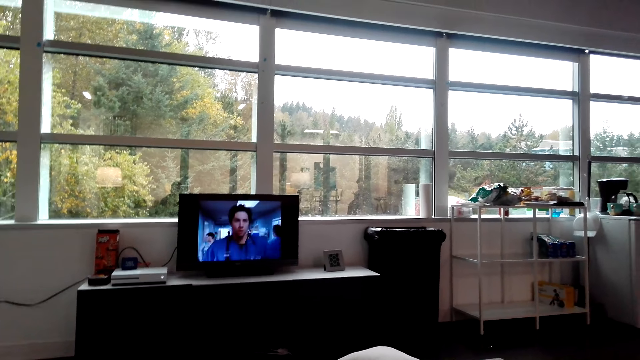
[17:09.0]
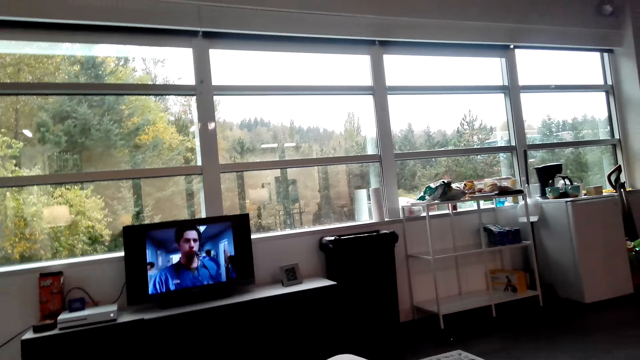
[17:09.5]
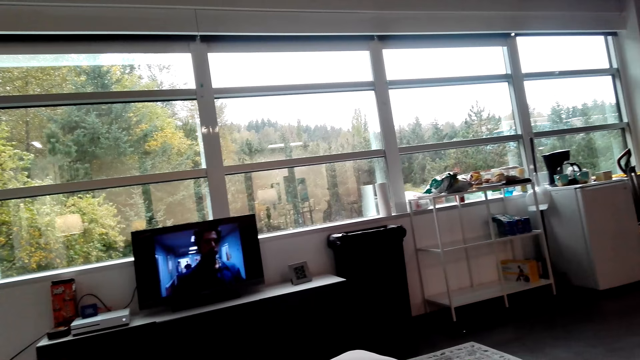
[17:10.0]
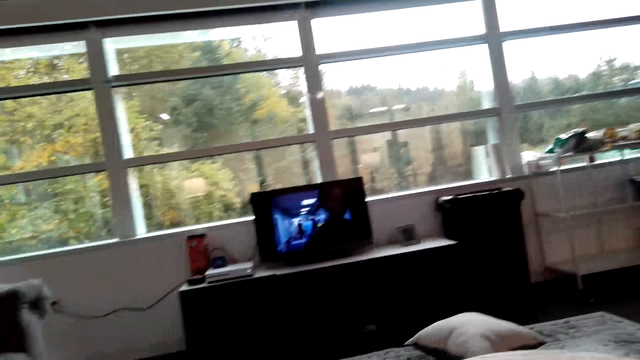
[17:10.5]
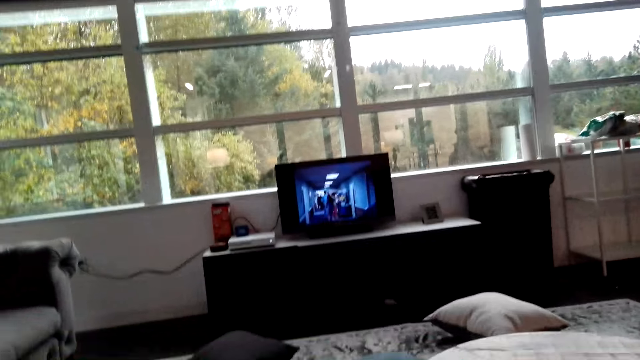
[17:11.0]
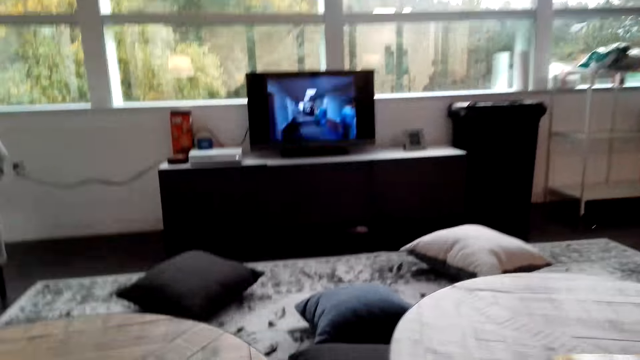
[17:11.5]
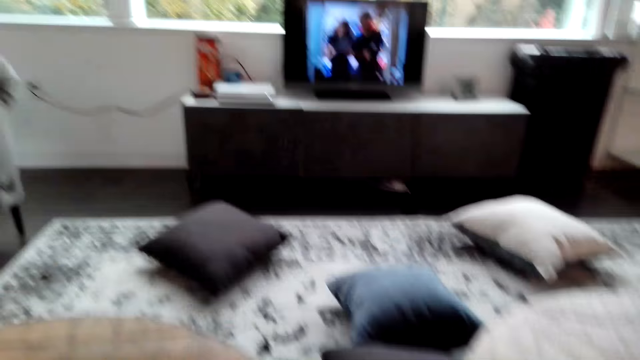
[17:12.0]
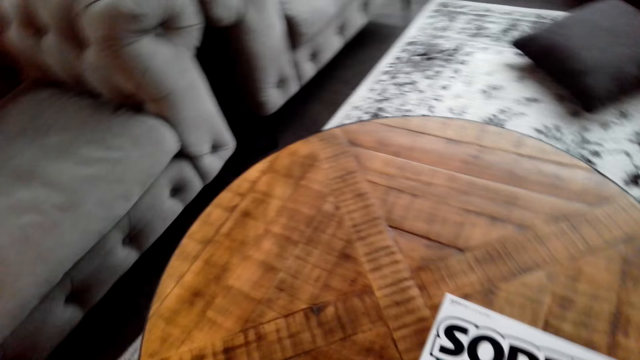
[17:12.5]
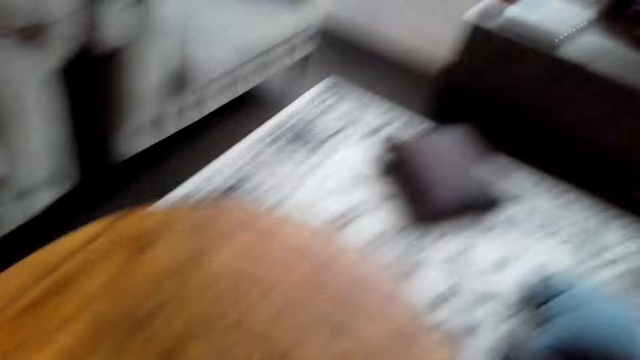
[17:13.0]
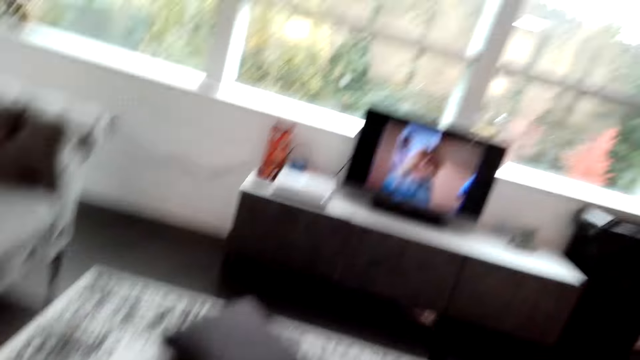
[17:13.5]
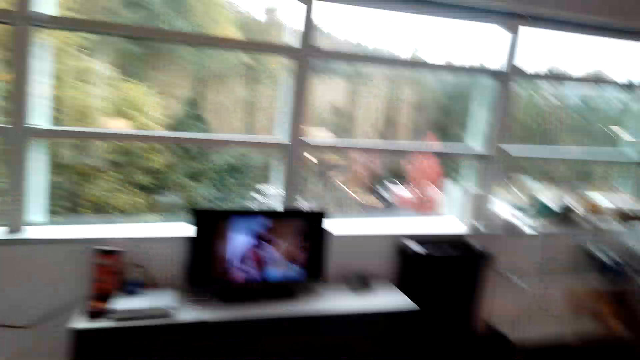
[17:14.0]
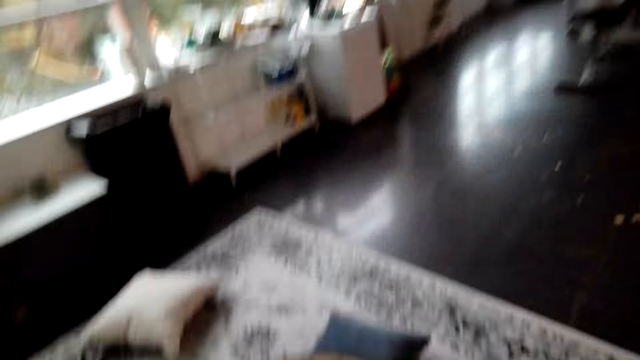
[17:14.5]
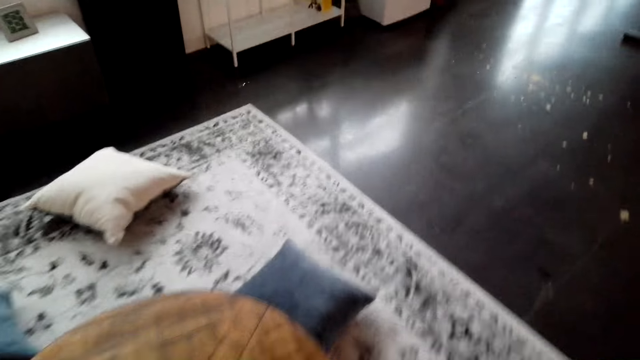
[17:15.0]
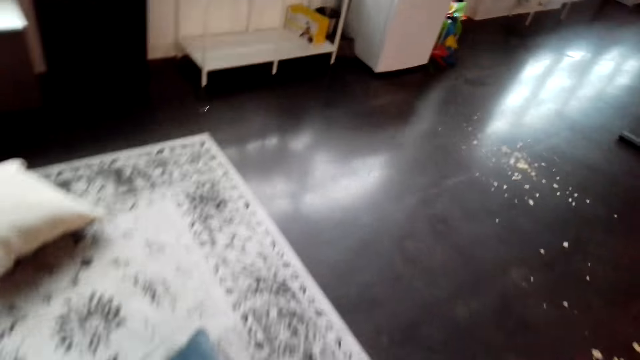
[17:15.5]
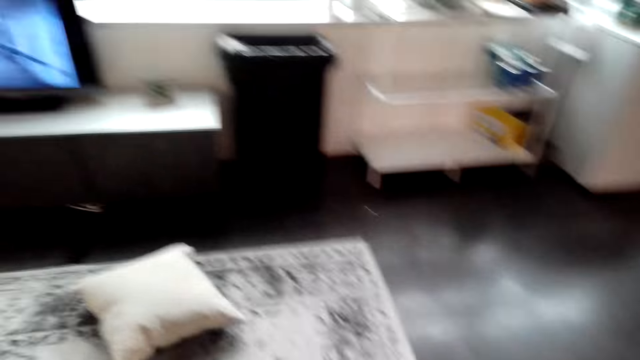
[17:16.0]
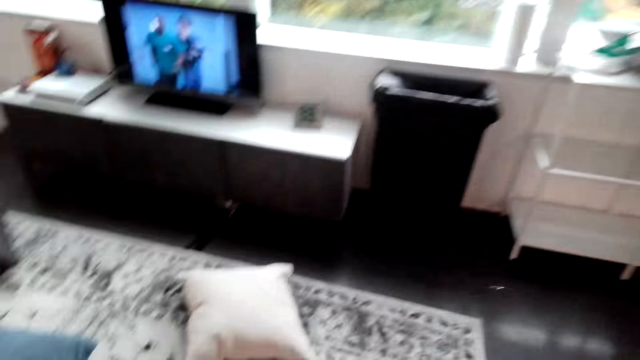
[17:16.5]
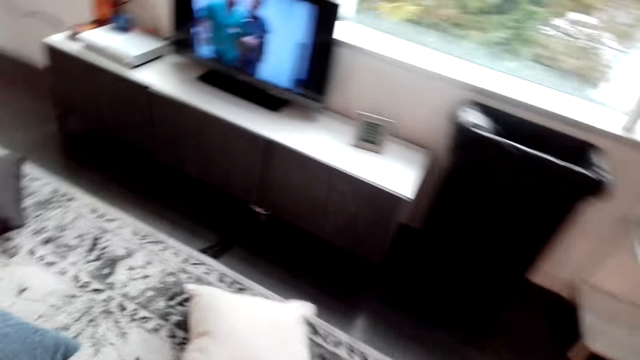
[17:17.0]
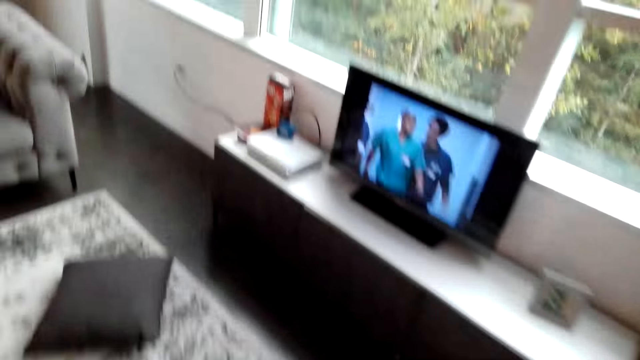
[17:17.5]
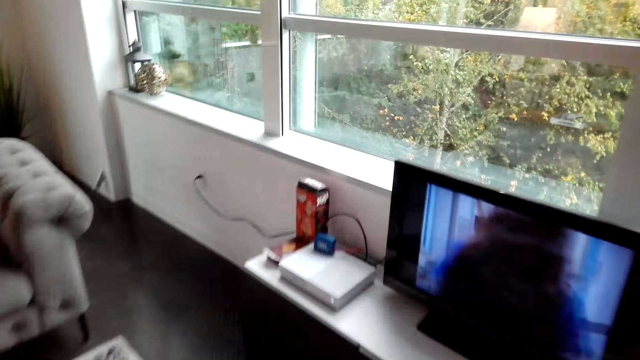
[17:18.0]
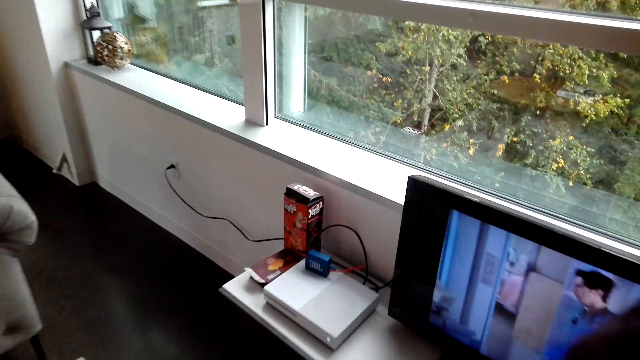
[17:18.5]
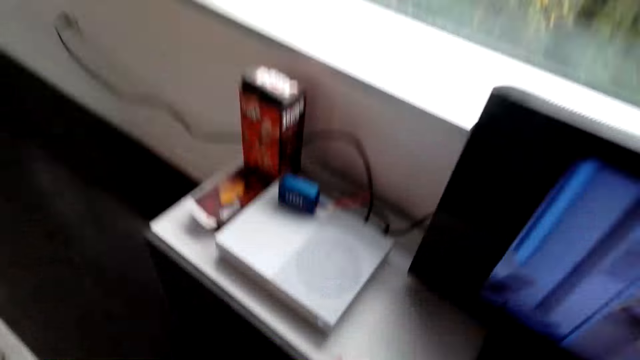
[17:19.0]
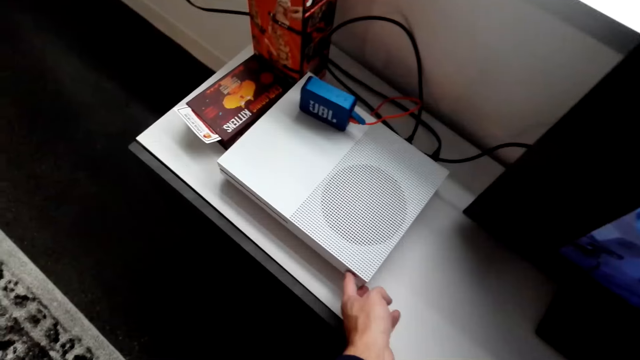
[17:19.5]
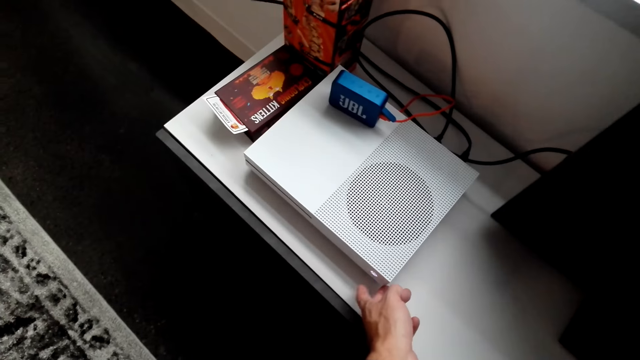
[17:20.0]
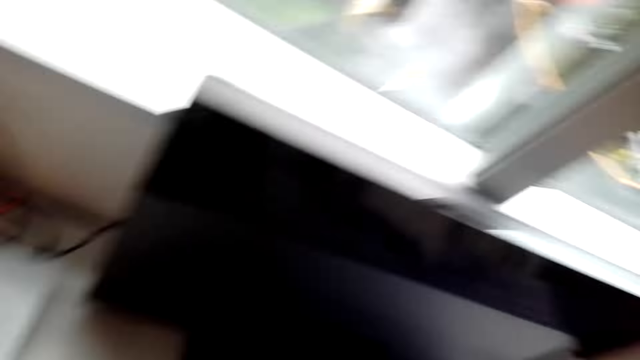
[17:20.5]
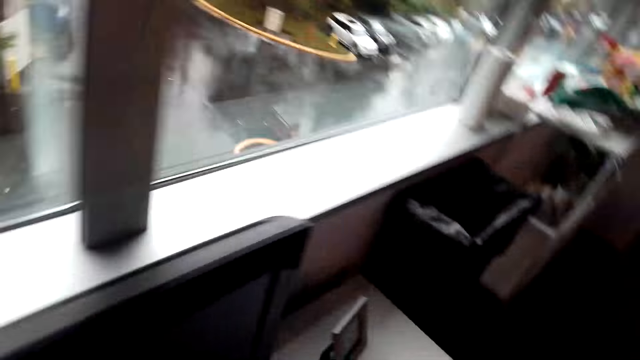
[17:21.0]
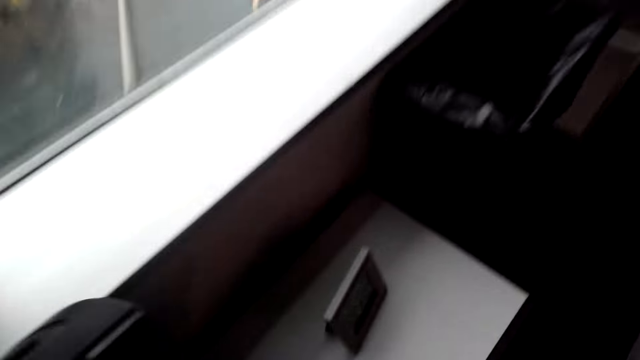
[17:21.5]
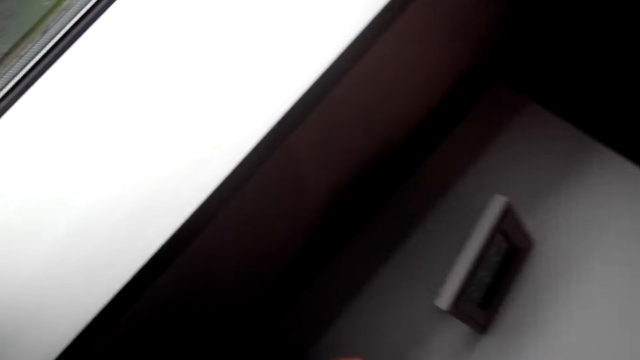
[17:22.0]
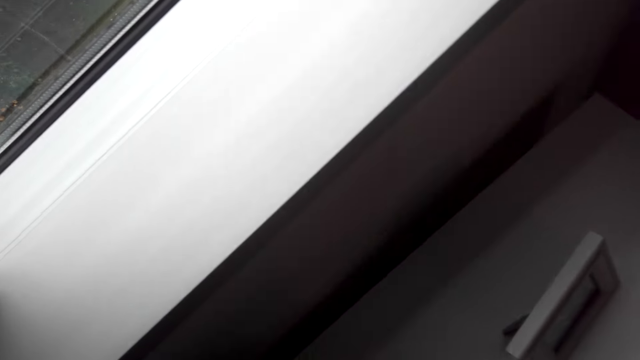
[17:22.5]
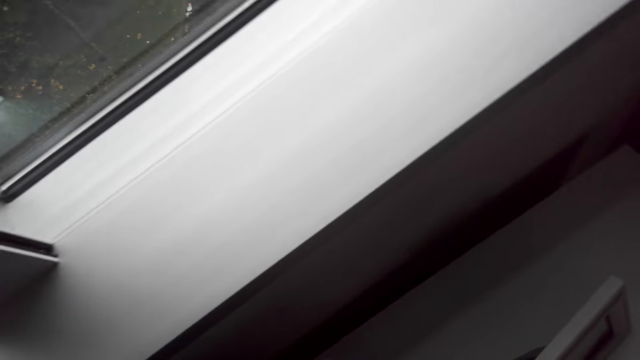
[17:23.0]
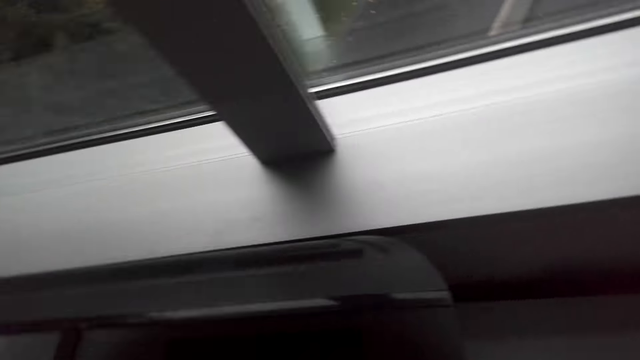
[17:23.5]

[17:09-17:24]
The camera wearer walks towards the television. They walk around the room. They press the decoder. They switch off the television.

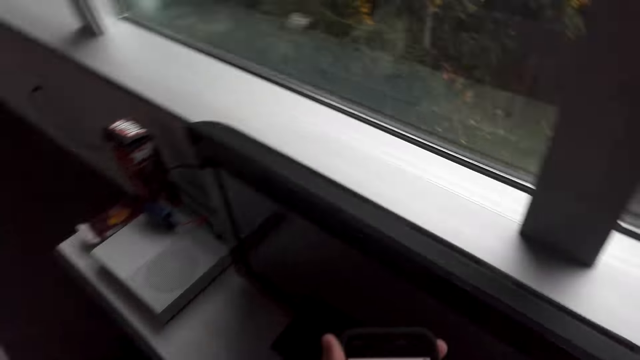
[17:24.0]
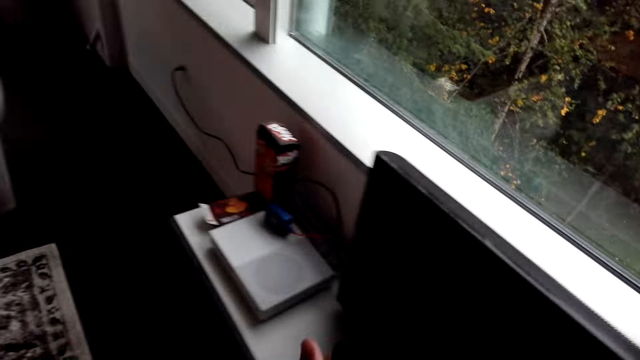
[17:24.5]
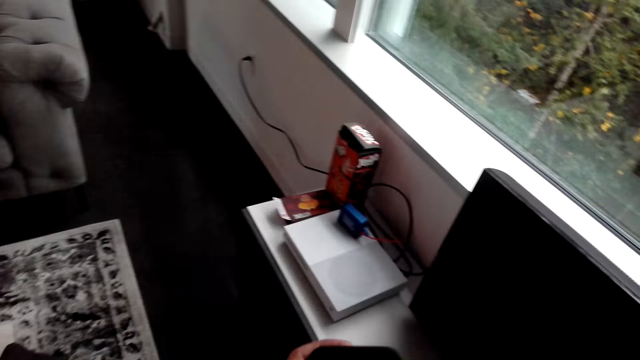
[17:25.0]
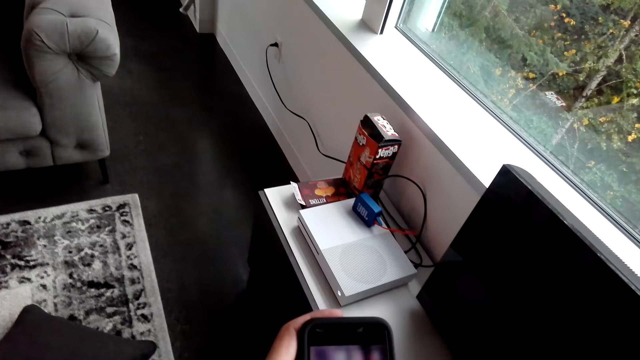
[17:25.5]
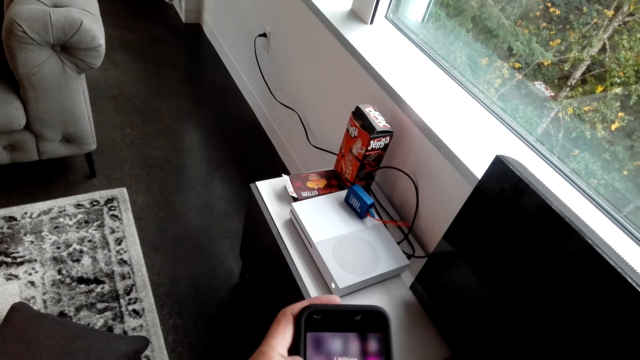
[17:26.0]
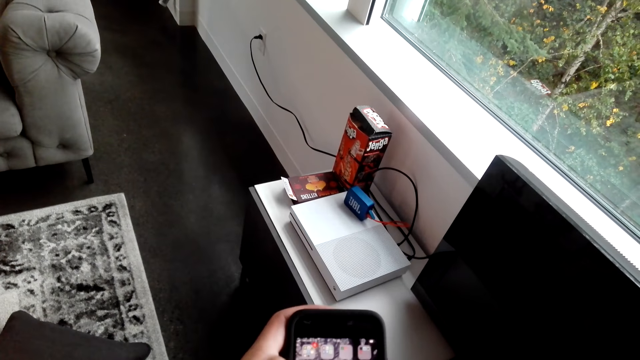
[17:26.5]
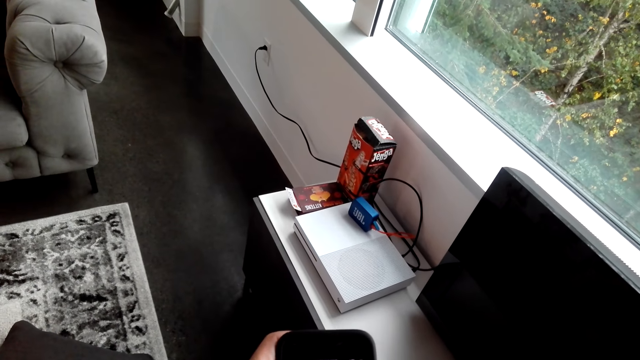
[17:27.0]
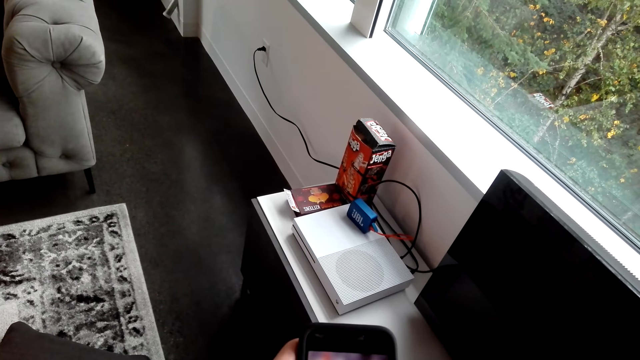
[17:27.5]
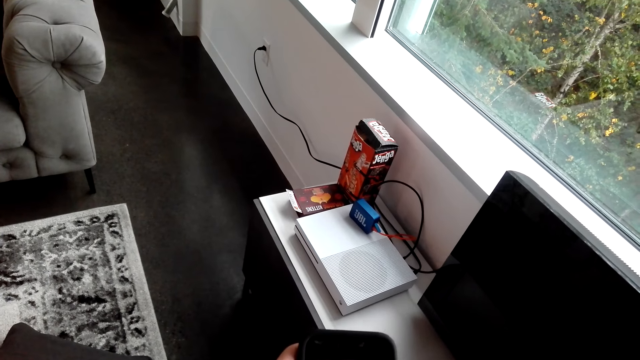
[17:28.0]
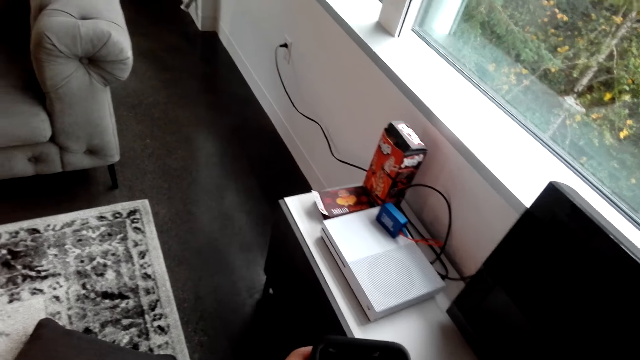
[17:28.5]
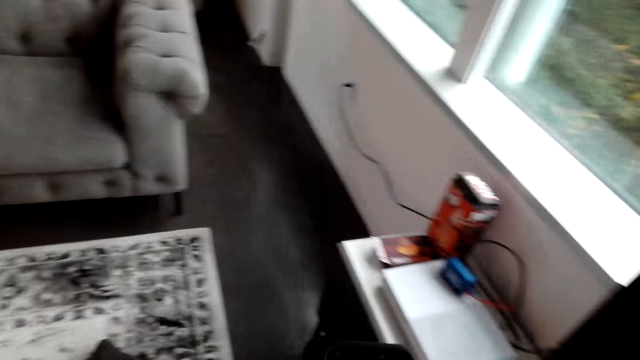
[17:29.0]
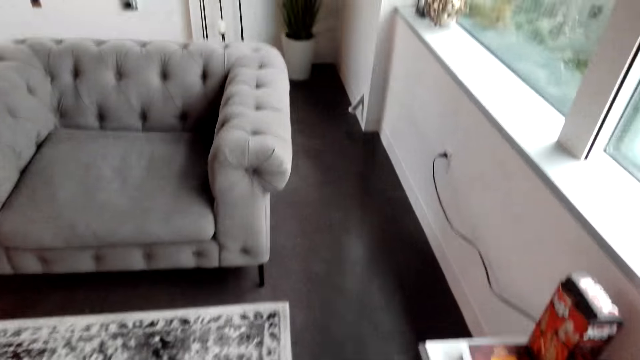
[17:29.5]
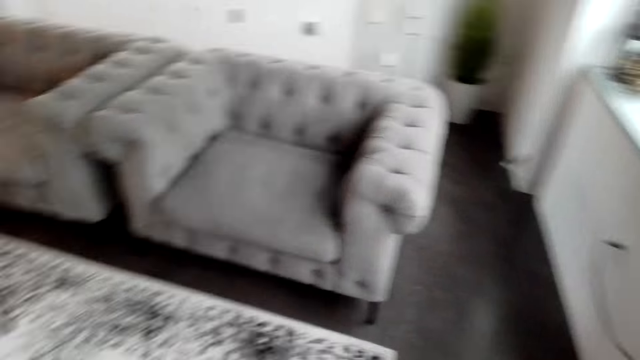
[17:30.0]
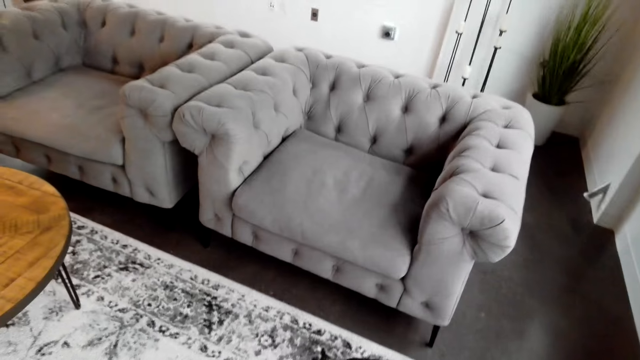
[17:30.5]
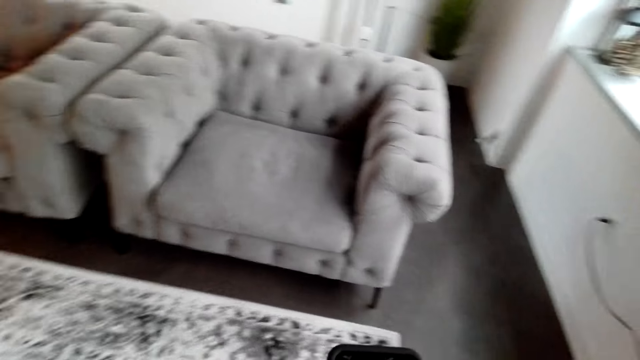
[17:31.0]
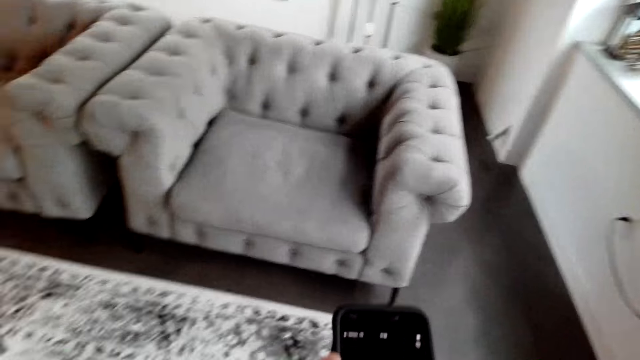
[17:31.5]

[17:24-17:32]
The camera wearer operates his phone. He walks around the room.
